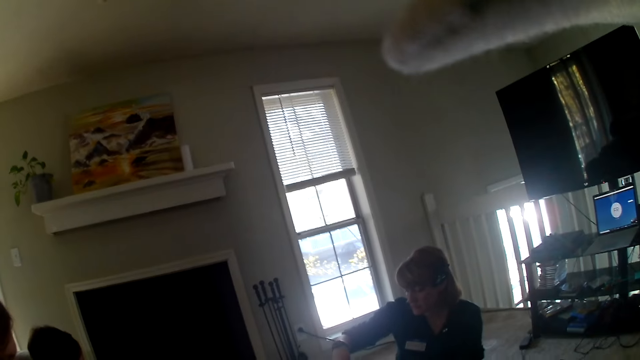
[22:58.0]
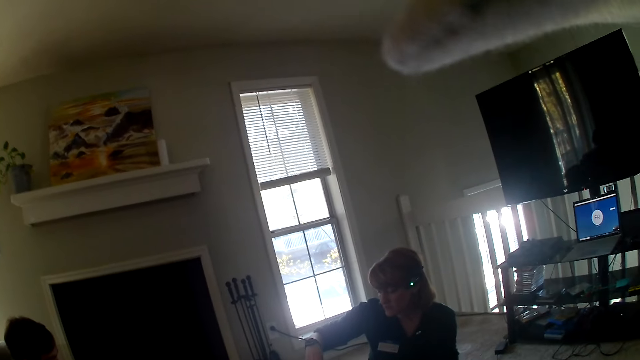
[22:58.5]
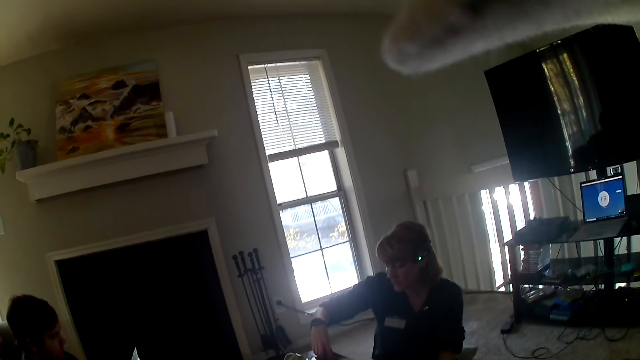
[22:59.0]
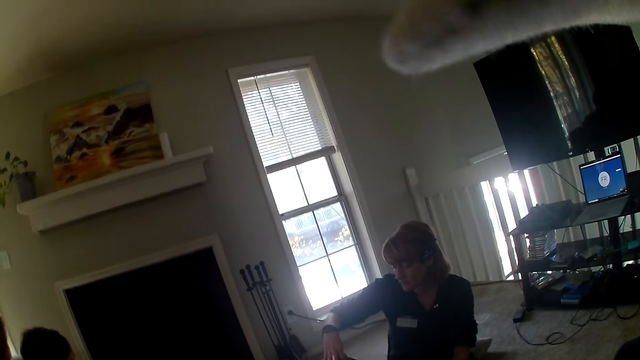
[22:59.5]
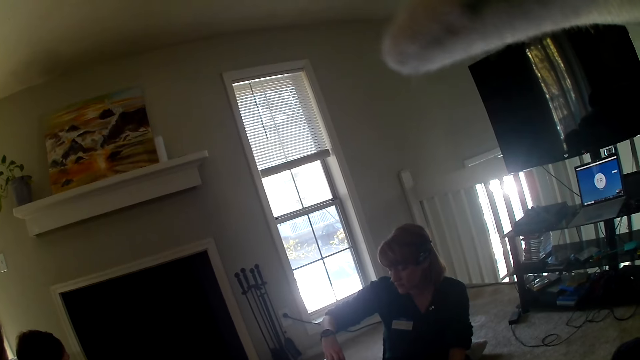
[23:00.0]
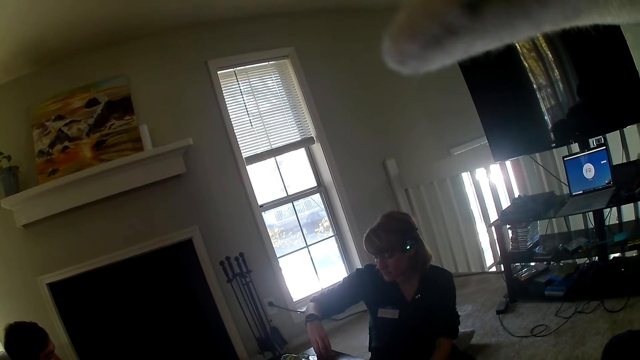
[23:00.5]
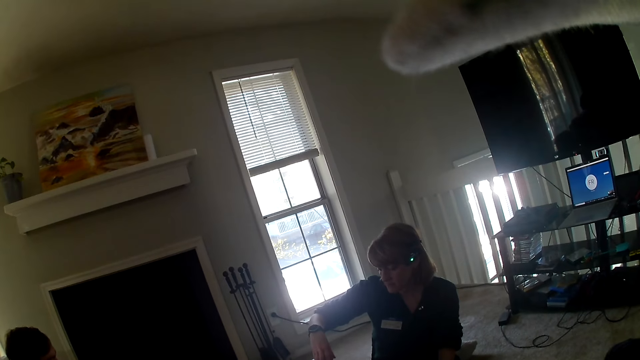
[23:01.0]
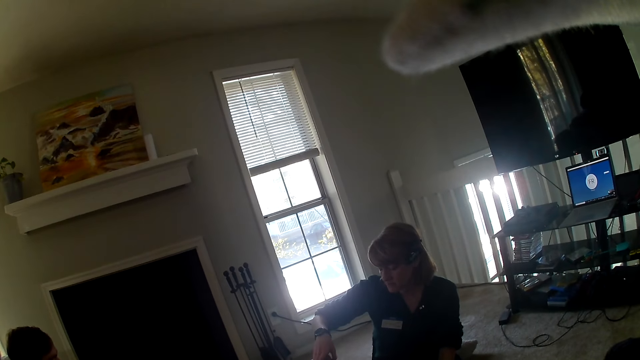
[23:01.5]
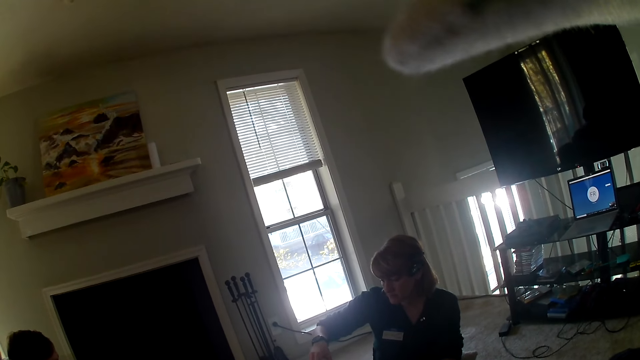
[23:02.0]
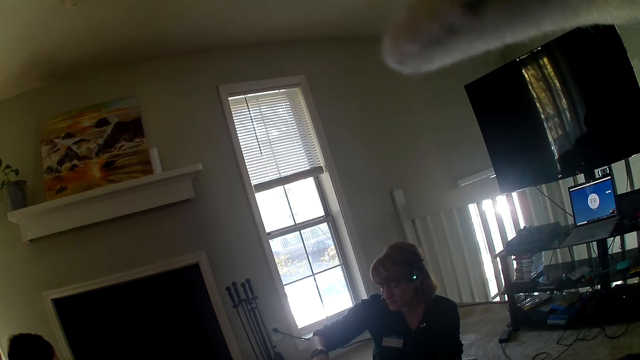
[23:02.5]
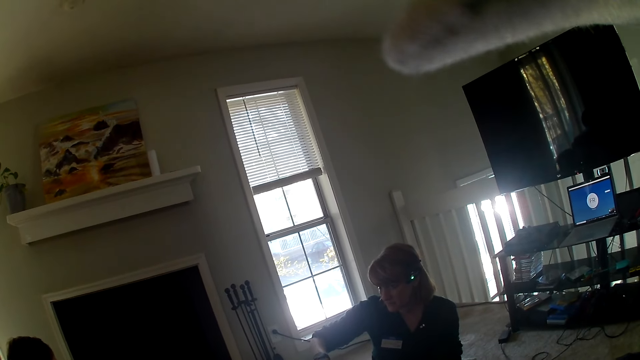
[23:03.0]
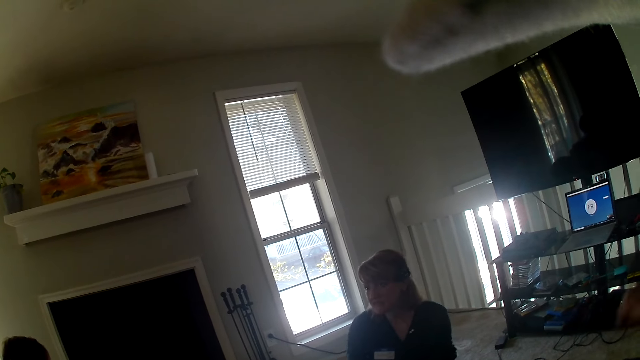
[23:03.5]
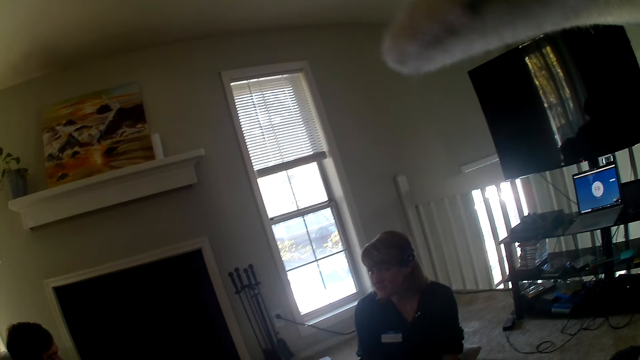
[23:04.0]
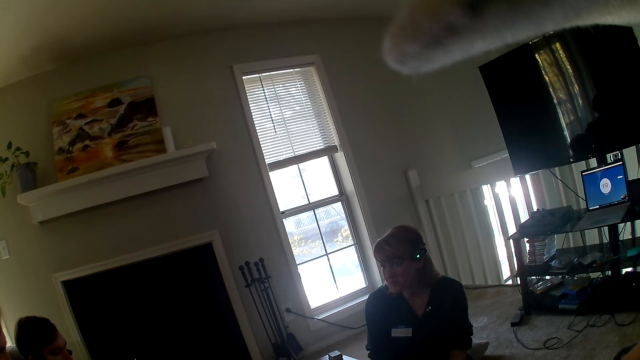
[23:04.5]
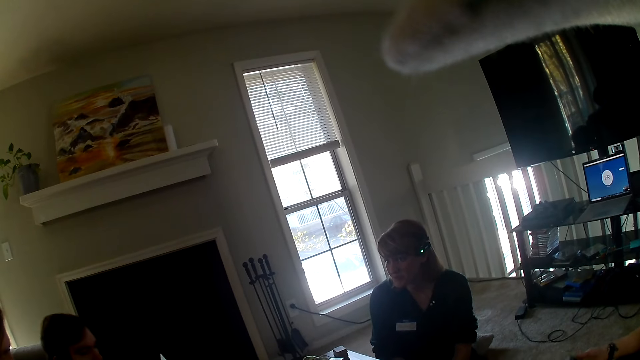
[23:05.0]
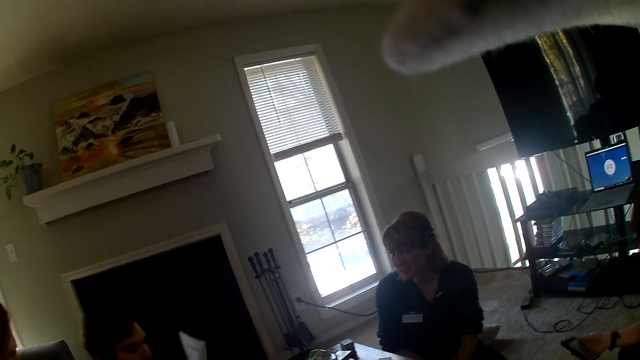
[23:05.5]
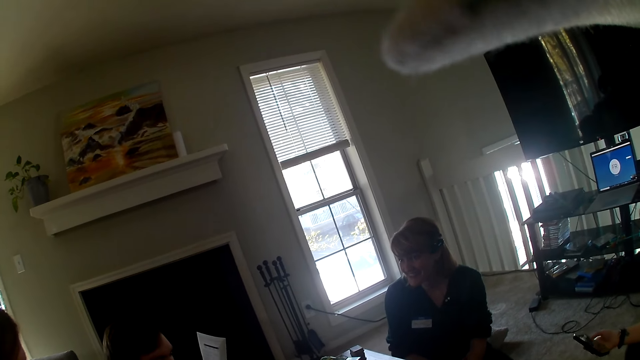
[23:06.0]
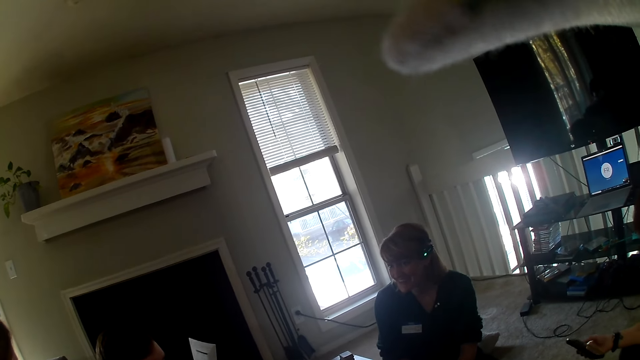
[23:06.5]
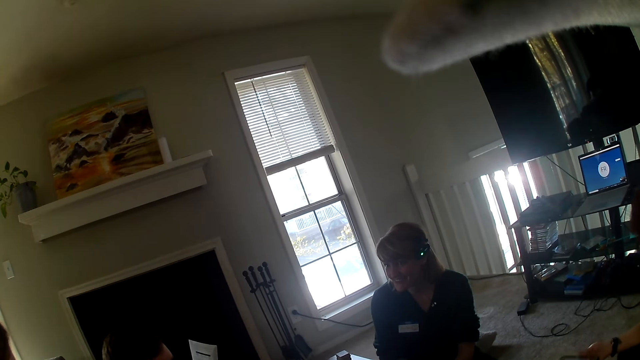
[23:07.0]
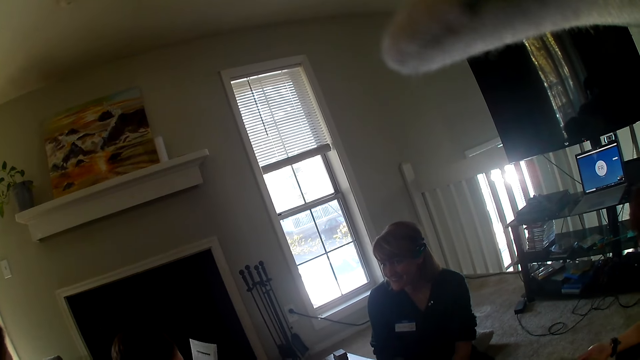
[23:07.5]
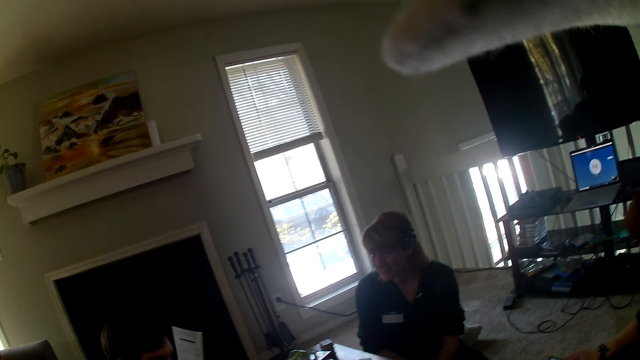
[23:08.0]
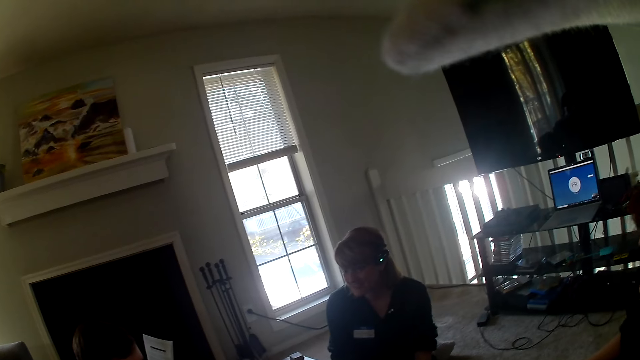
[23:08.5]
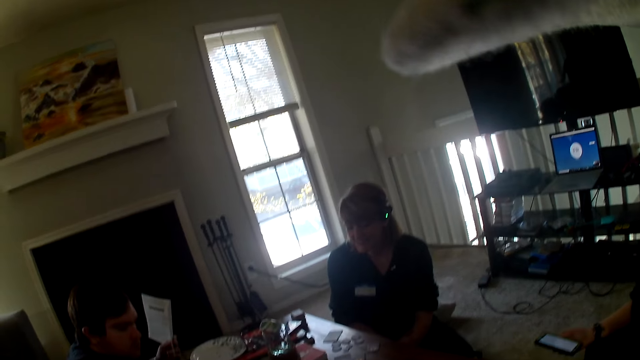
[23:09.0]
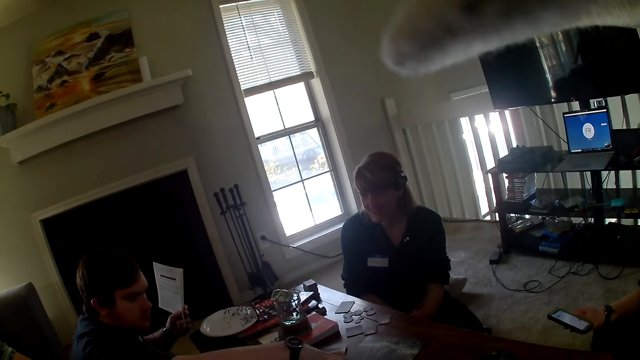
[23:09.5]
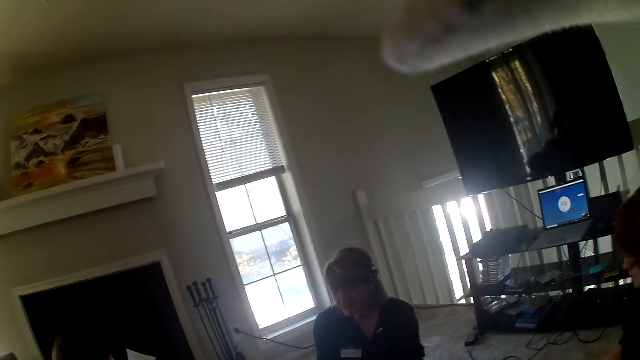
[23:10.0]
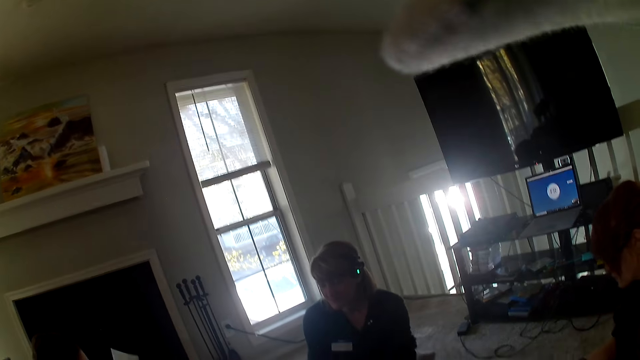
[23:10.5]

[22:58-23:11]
A woman scrolls the phone.

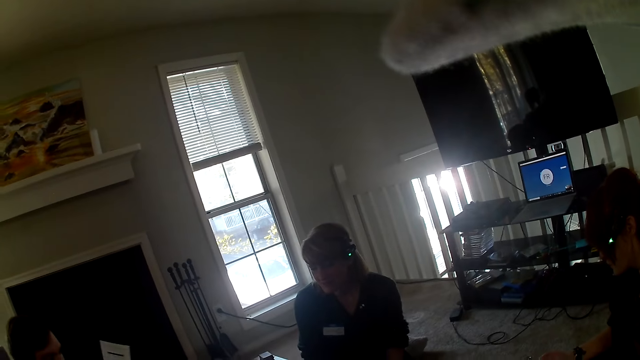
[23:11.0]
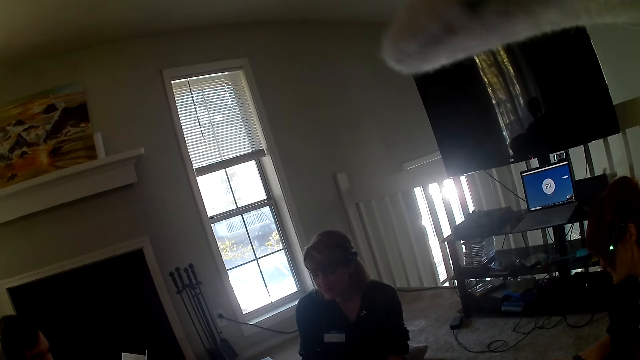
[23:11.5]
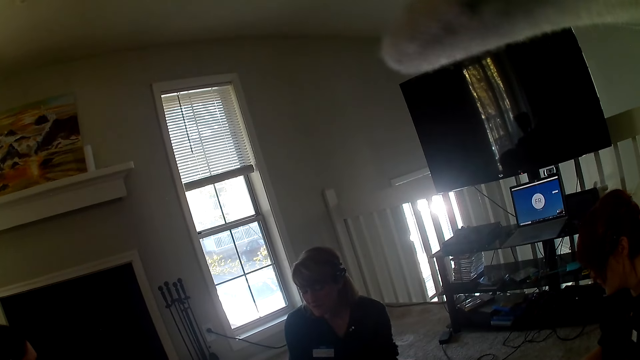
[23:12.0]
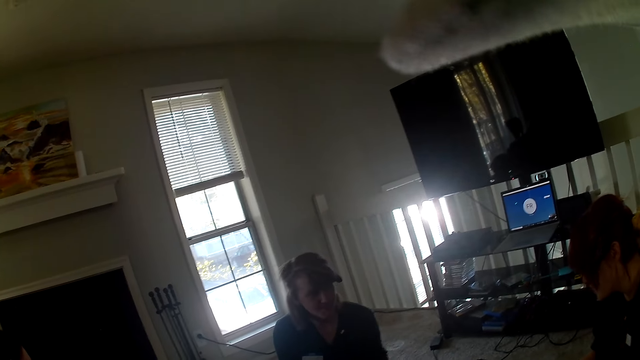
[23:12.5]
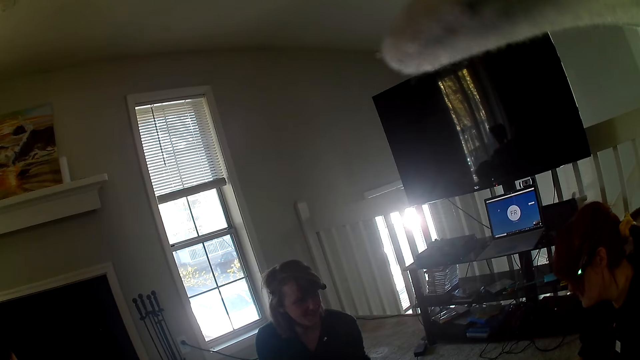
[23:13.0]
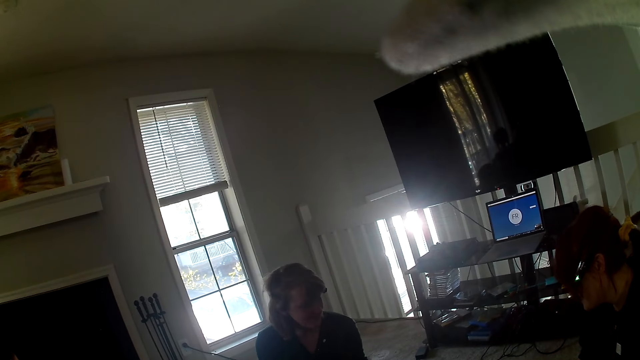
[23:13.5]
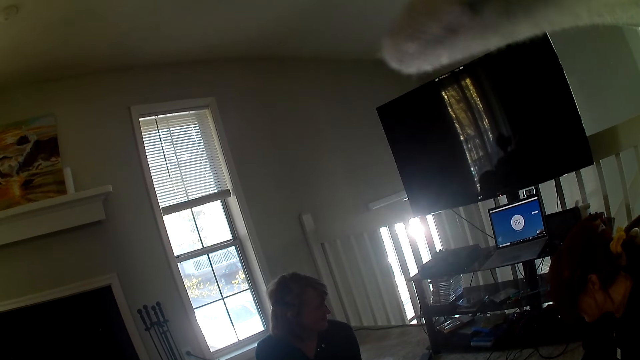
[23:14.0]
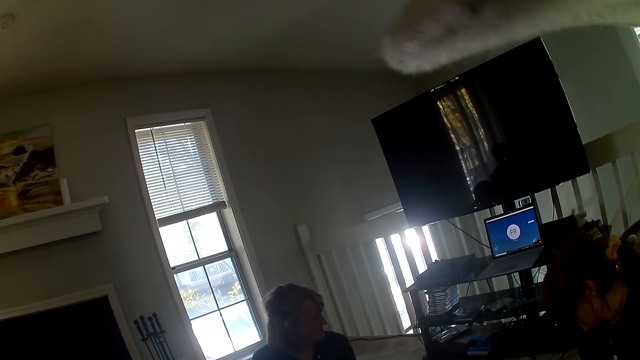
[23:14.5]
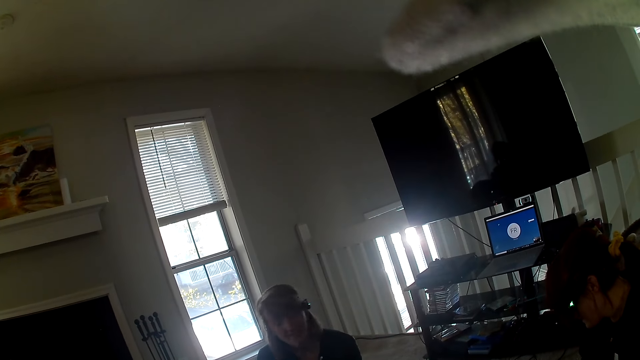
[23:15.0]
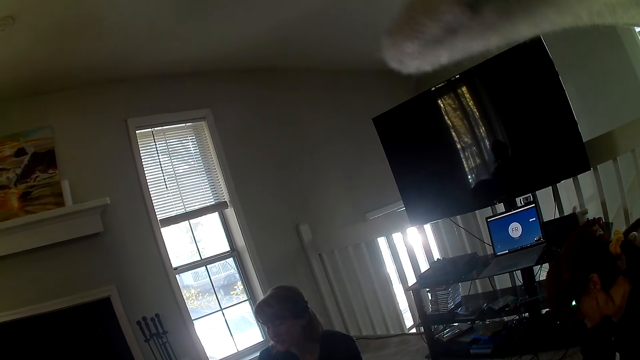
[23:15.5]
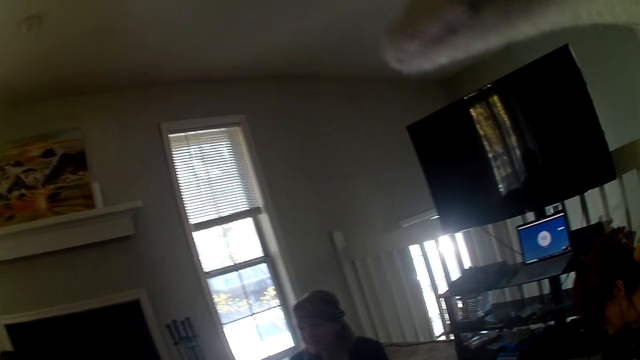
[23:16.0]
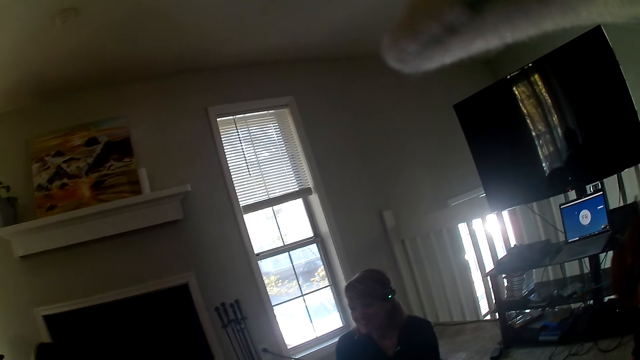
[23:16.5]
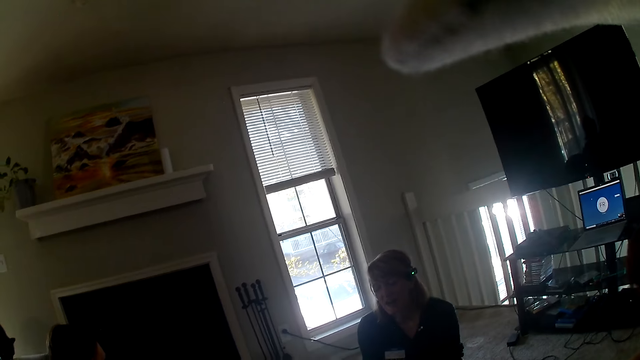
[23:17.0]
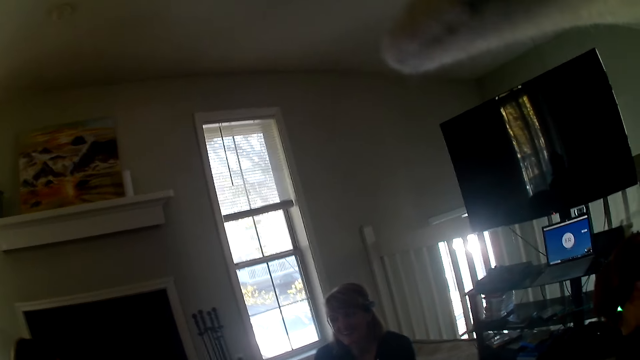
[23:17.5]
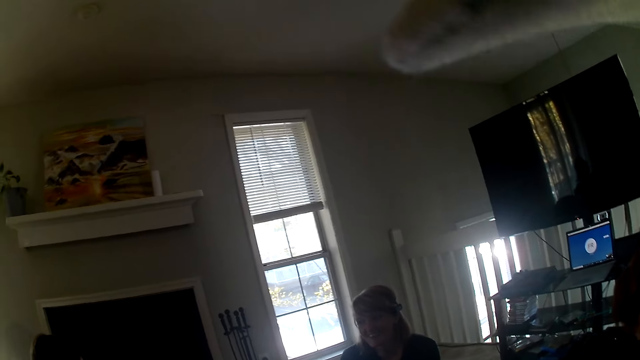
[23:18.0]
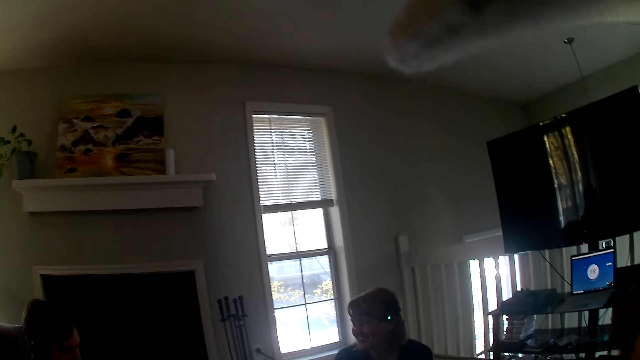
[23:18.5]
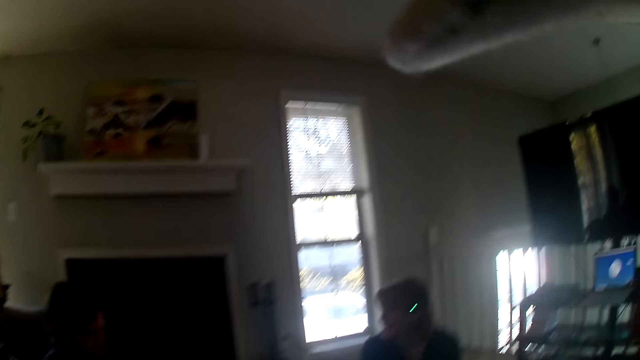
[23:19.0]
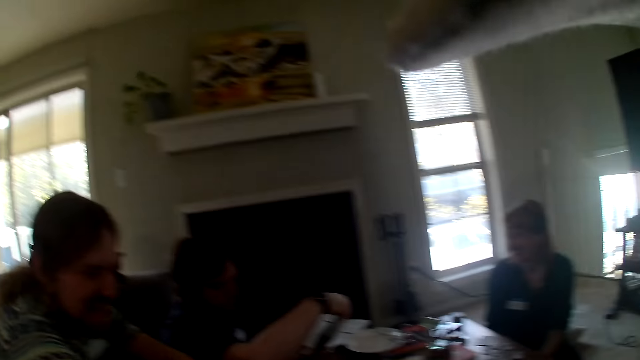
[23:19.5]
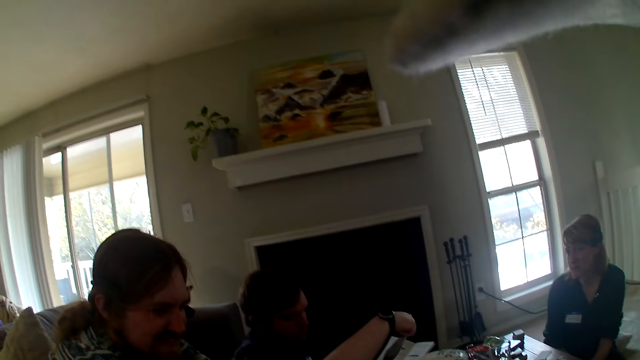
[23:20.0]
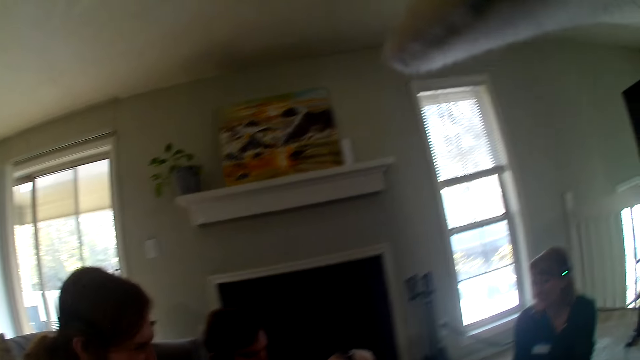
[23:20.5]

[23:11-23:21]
A person sits across the room.
